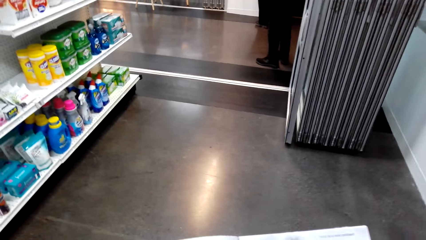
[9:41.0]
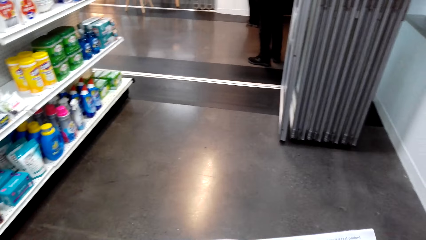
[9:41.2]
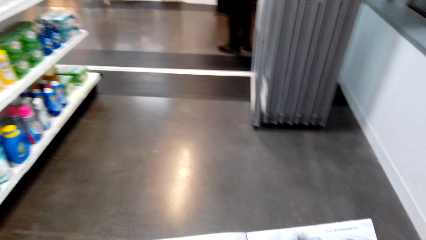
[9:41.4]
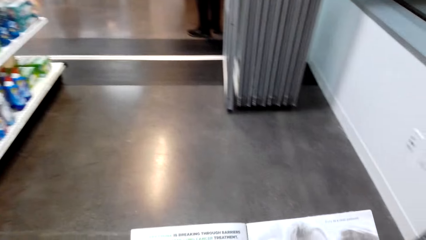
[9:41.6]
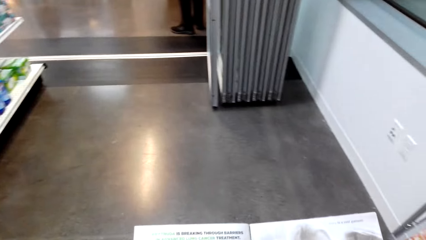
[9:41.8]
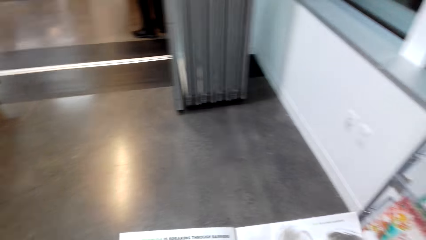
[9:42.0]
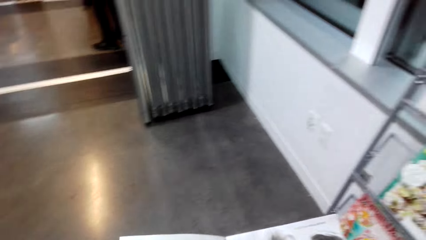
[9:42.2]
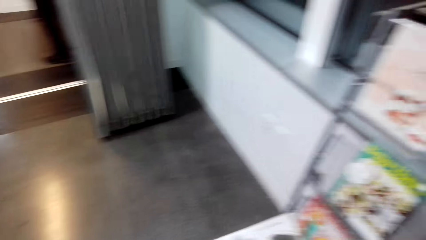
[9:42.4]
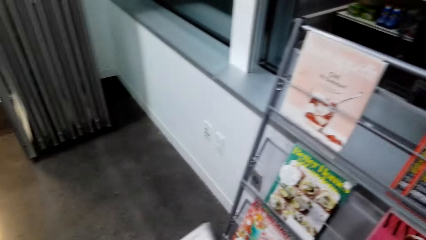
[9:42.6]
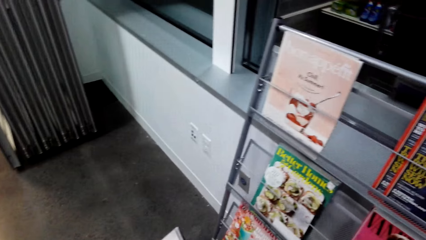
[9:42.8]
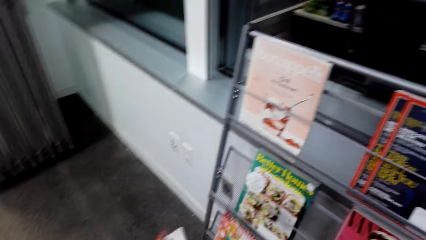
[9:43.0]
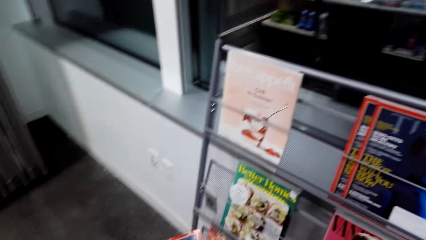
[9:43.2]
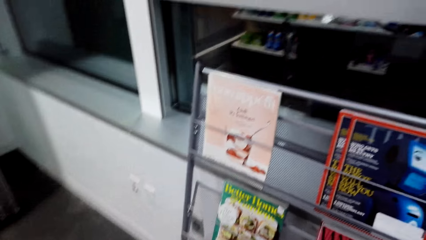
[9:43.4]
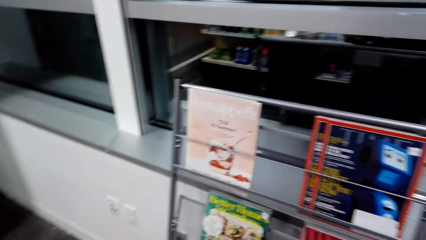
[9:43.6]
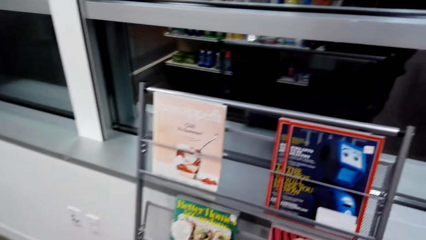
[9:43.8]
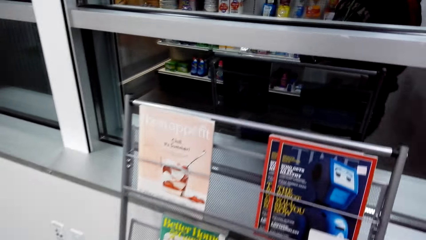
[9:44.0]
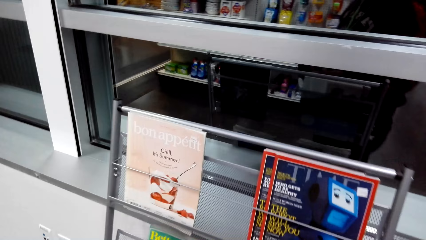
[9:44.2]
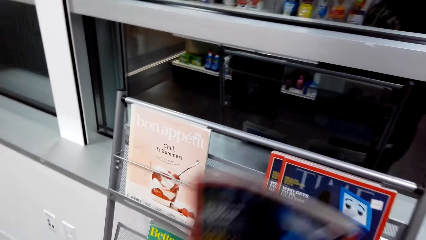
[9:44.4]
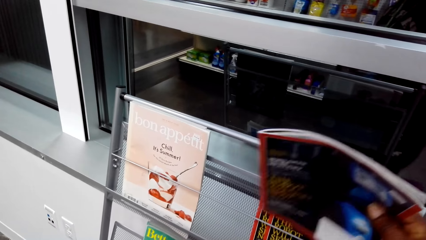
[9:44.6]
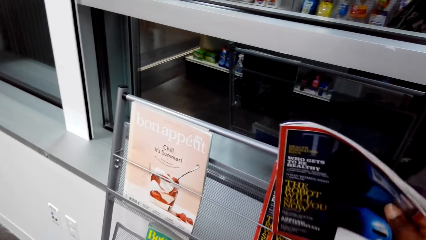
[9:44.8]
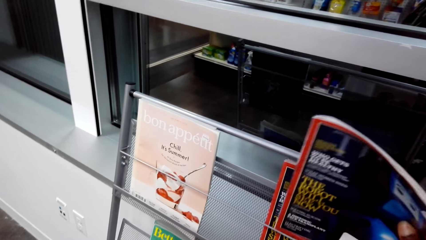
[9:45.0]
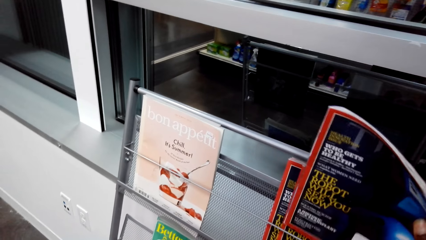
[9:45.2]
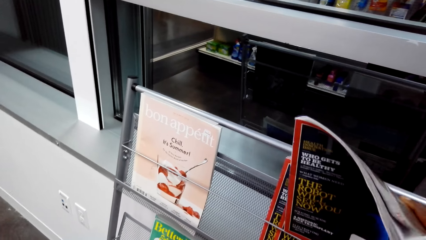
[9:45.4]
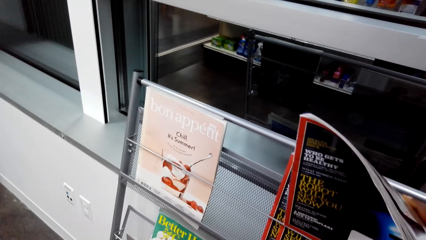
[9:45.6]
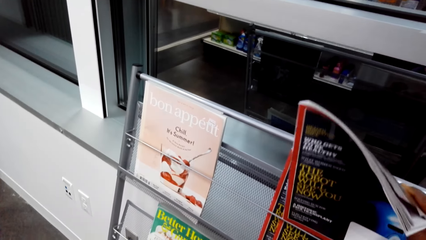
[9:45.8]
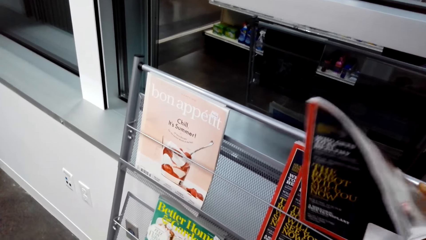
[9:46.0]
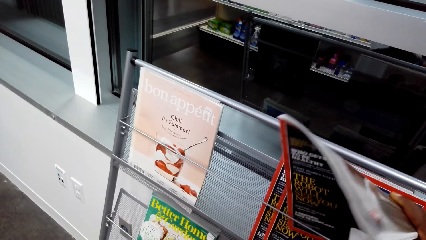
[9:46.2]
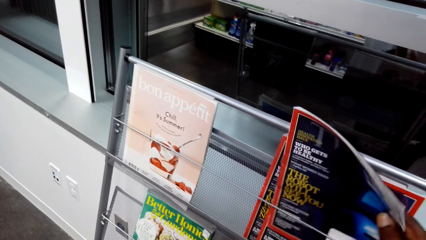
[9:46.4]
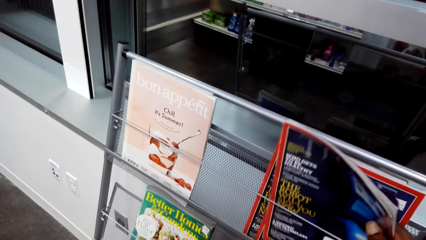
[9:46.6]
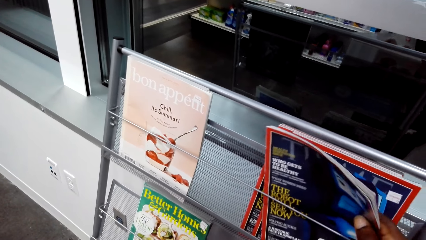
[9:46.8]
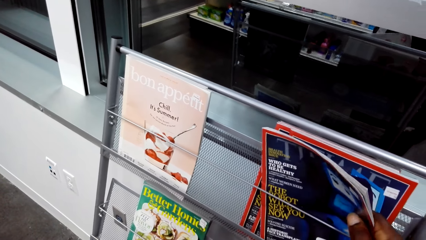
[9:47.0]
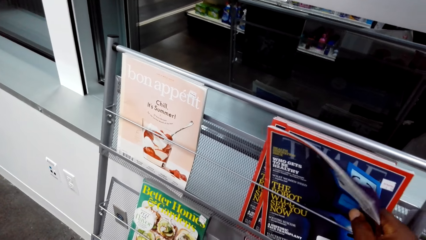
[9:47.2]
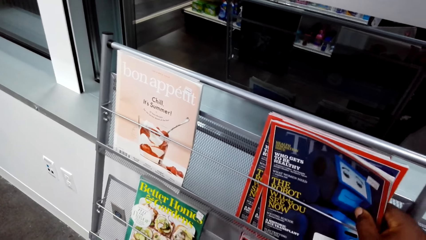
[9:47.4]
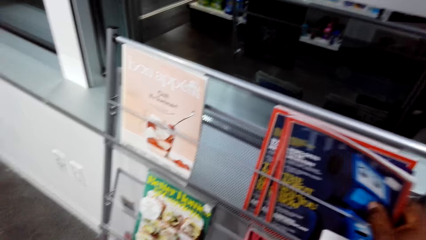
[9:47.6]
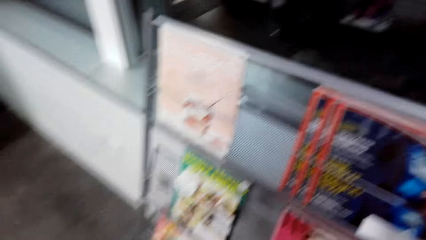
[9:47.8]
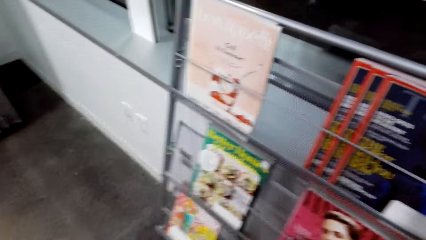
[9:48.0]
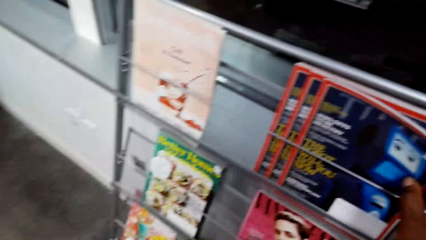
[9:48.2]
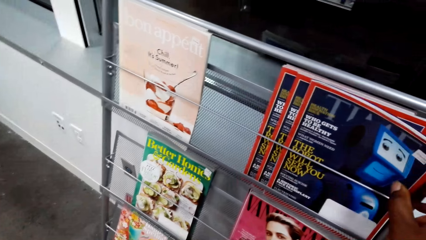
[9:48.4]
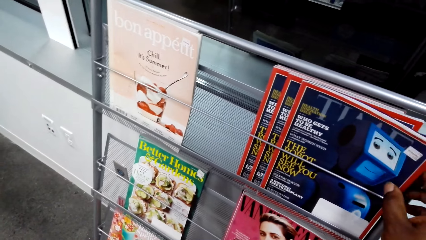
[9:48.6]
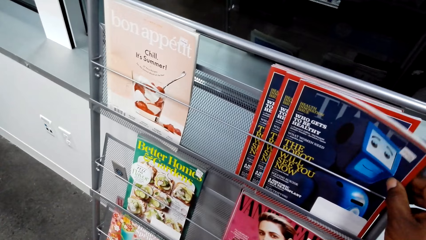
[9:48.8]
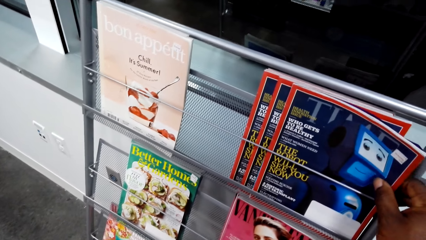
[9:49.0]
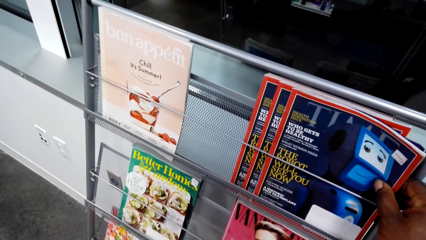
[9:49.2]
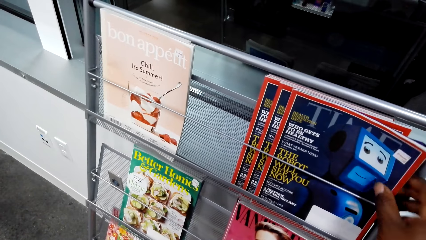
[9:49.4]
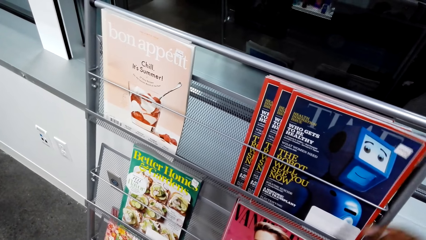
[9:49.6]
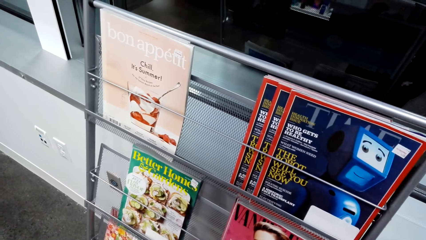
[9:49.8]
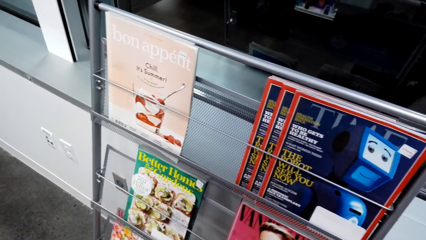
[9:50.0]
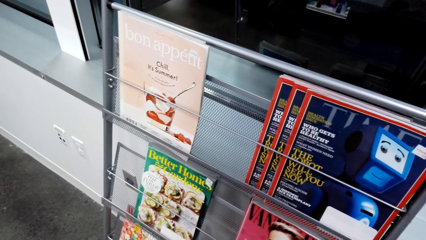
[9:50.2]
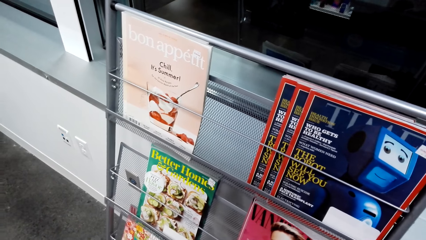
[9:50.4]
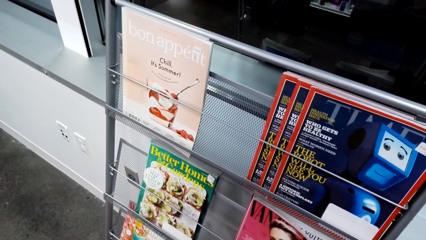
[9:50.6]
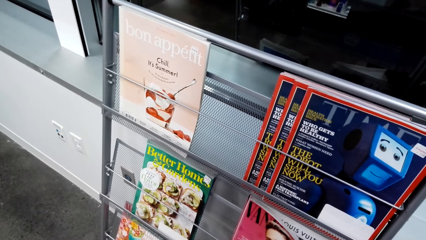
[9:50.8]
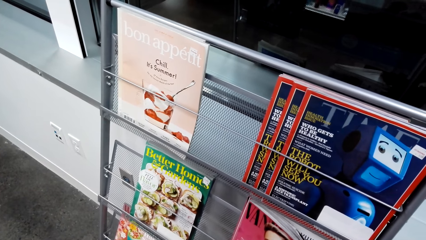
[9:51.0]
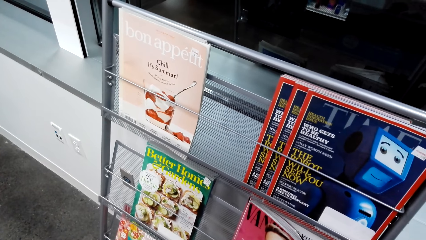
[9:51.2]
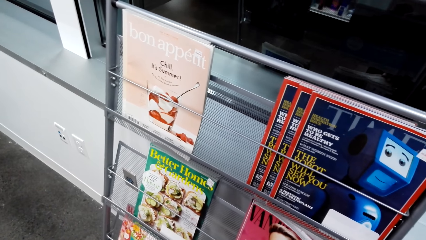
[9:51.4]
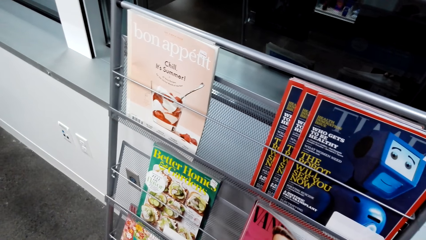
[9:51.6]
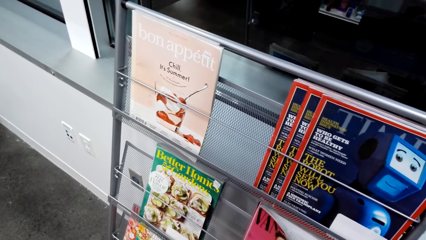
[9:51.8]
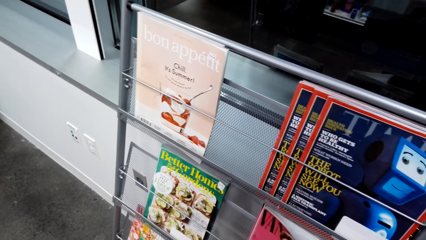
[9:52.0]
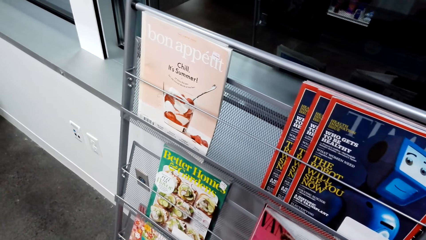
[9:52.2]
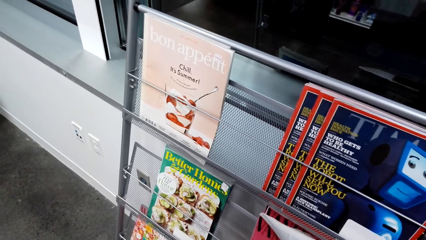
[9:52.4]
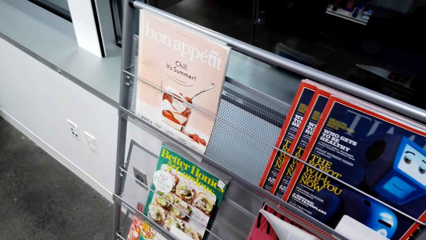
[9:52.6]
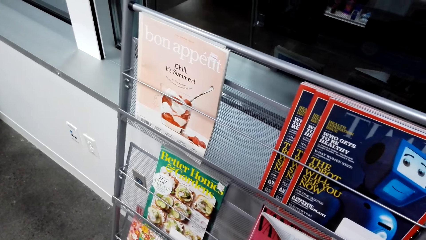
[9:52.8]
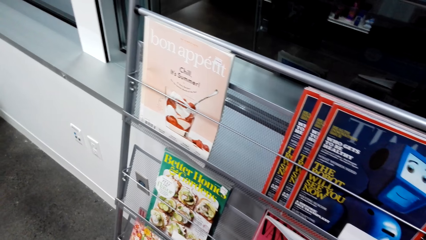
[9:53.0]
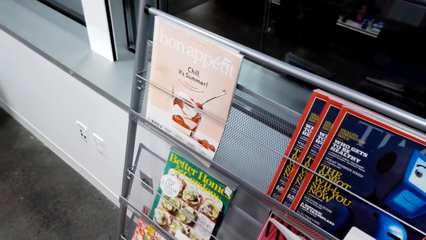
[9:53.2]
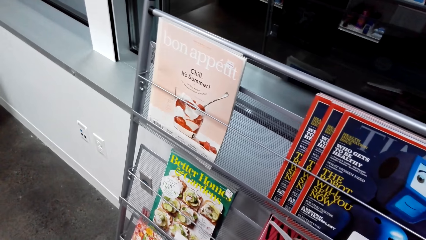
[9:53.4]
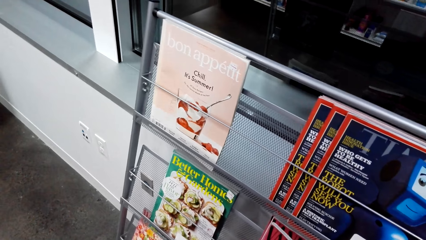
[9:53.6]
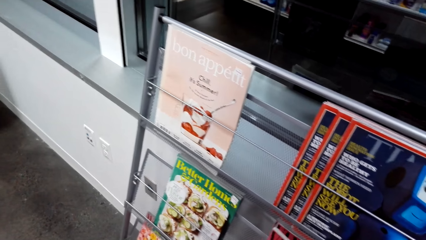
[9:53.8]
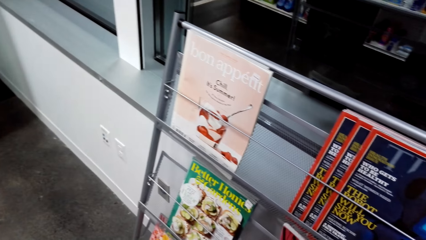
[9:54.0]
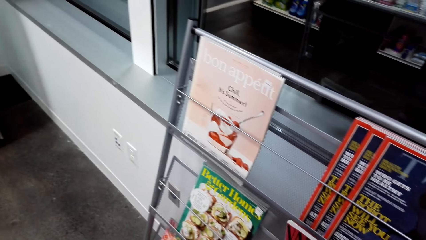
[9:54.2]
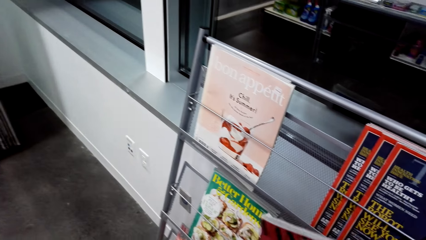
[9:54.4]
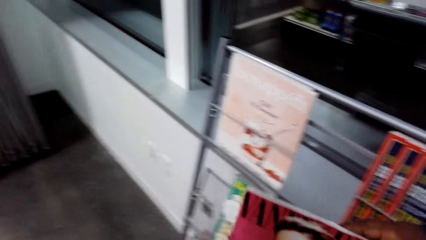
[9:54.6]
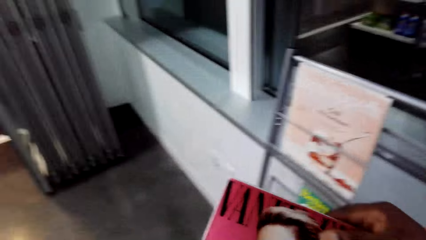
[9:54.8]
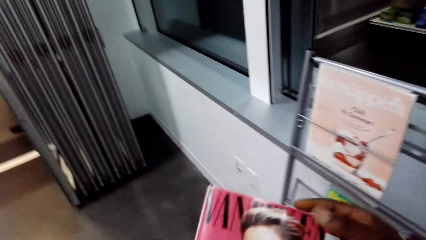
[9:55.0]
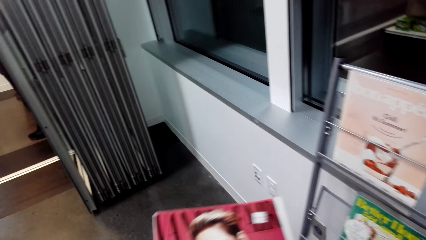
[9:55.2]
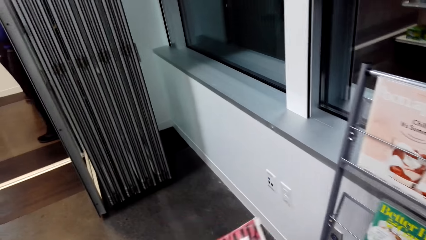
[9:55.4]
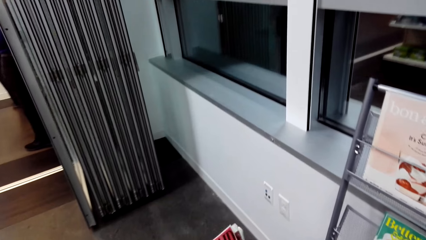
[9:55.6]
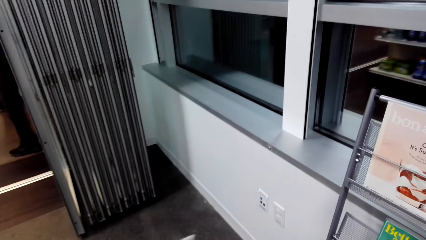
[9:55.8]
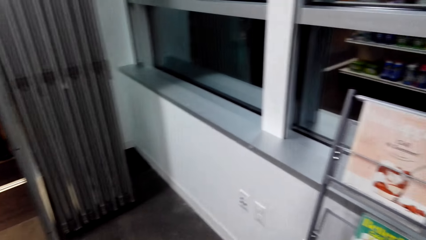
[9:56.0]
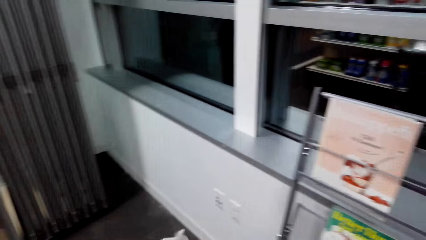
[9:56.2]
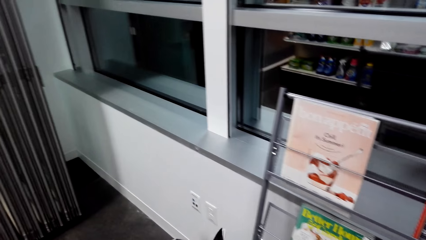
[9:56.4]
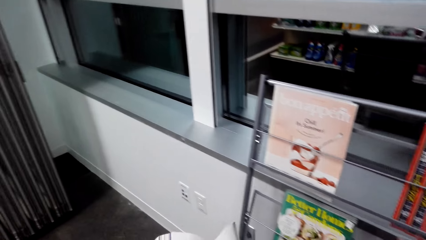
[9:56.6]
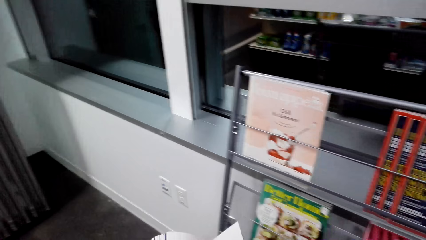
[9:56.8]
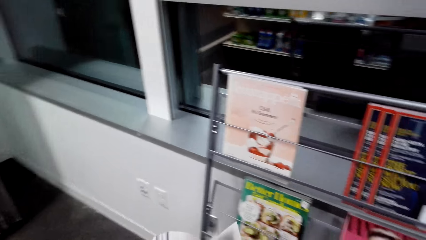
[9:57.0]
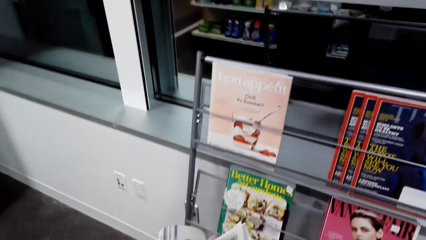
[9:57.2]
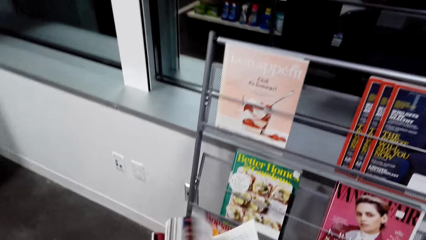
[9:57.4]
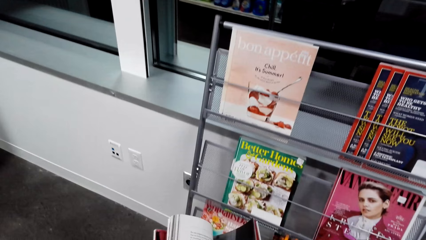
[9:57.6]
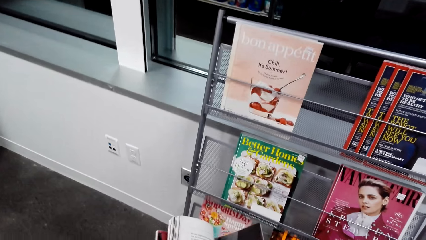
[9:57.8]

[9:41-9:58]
The camera wearer places the magazine on the magazine display stand. They pick up a magazine from the magazine display stand. They flip the pages of the magazine.
